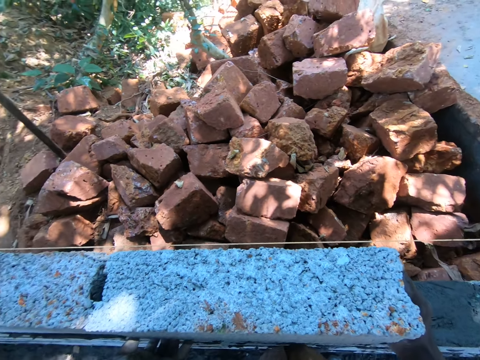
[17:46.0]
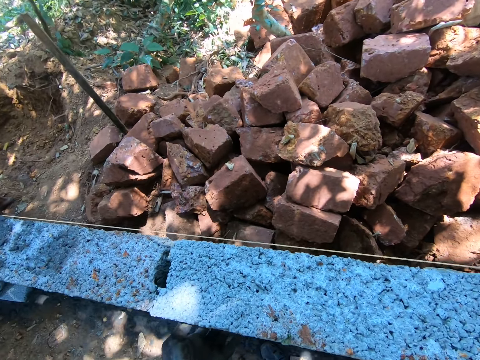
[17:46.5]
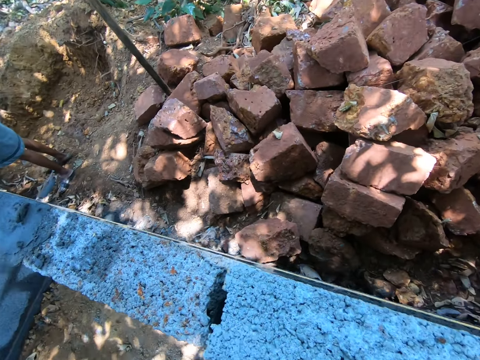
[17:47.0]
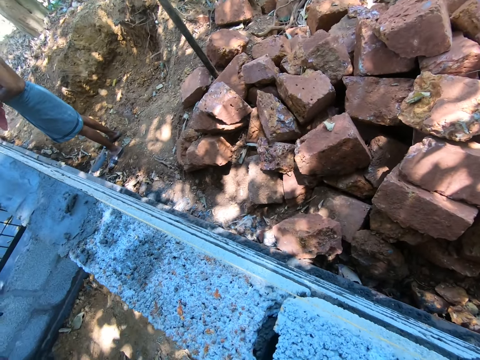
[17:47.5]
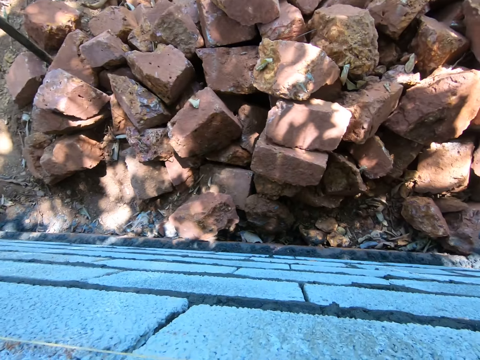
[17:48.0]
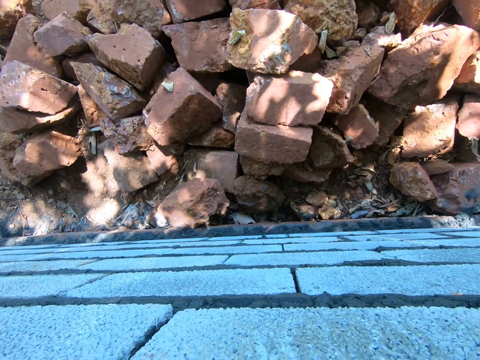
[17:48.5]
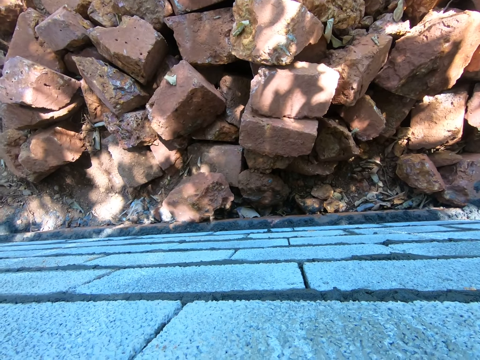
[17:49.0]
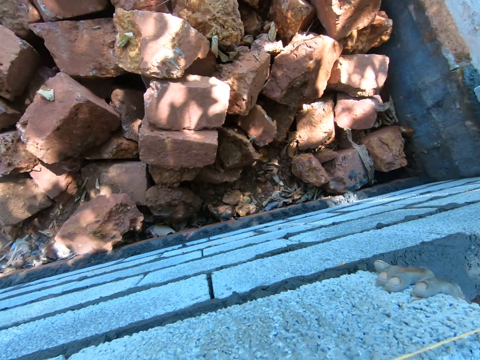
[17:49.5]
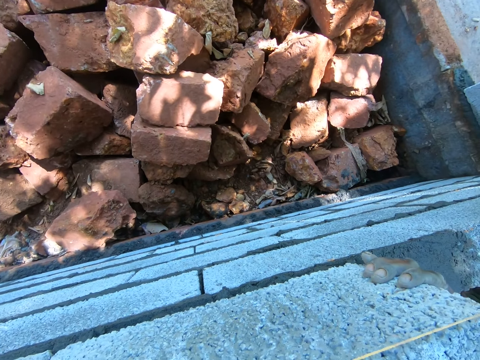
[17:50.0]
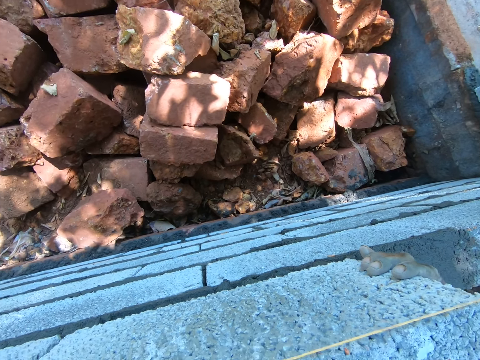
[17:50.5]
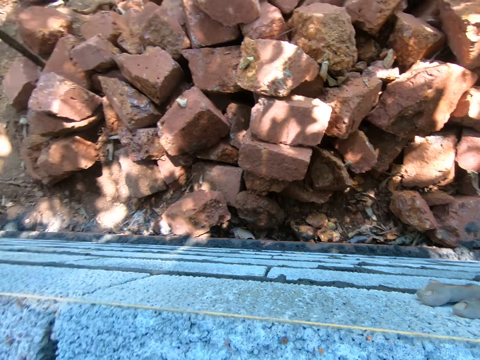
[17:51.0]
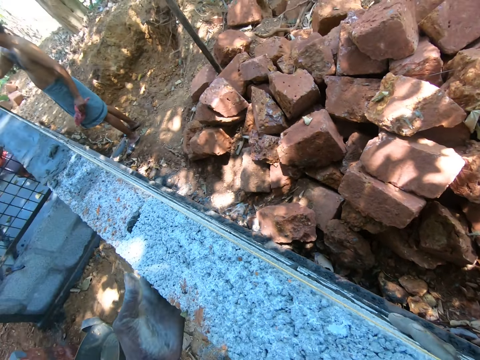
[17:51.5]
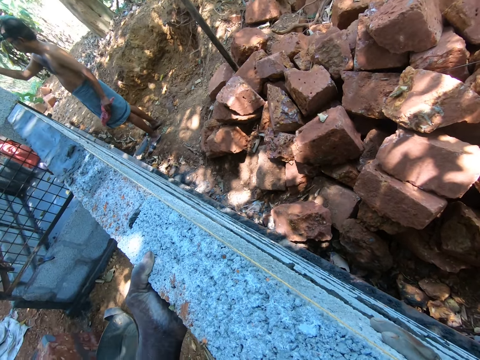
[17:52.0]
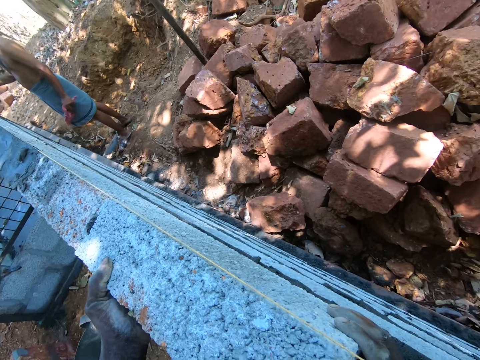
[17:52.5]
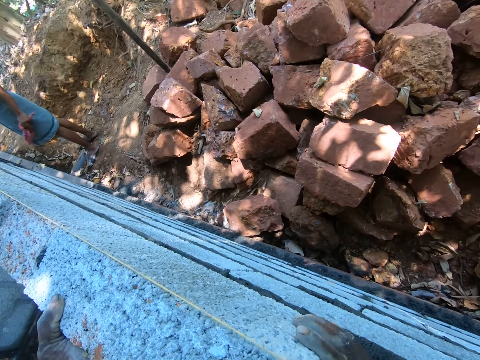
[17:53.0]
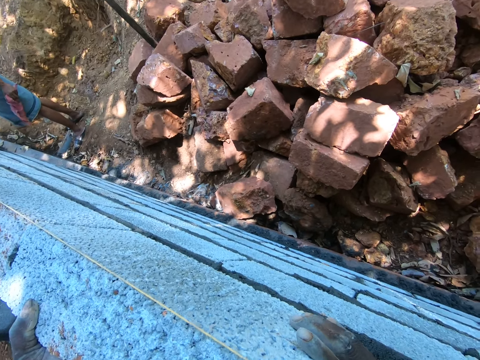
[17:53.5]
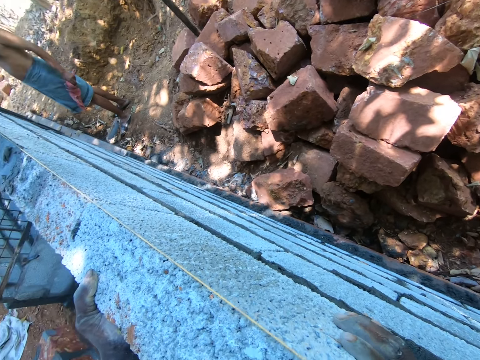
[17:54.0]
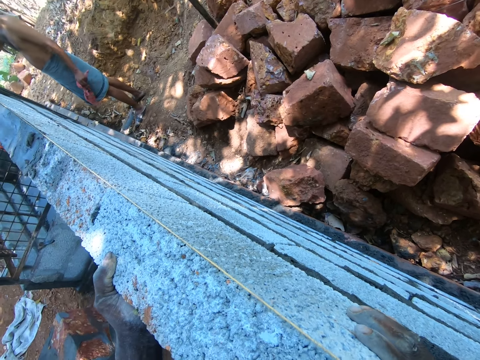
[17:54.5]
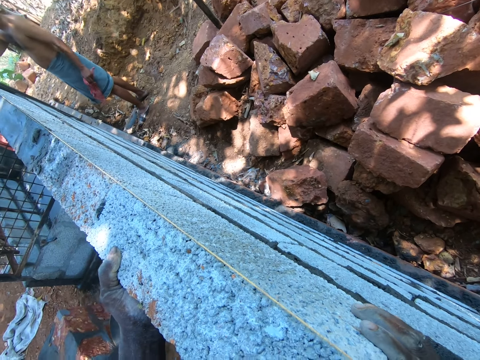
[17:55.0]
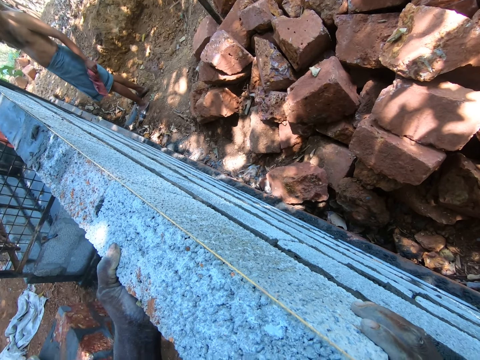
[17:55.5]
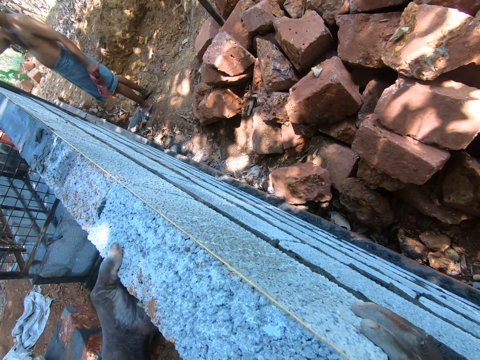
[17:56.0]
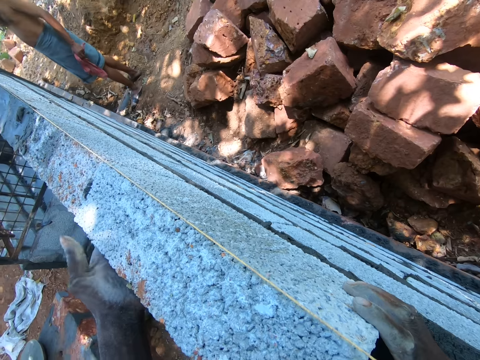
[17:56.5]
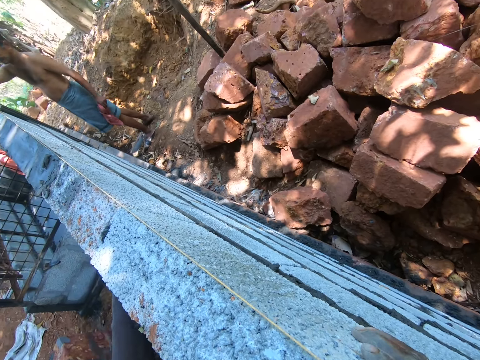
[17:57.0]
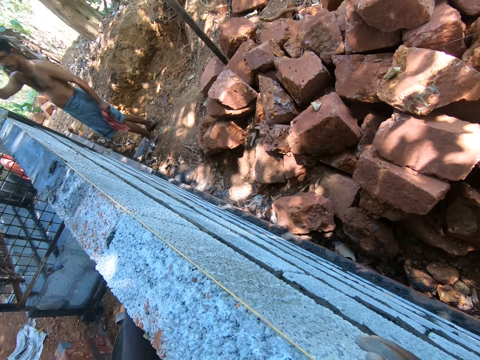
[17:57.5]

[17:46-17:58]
The camera wearer adjusts the brick on the wall.

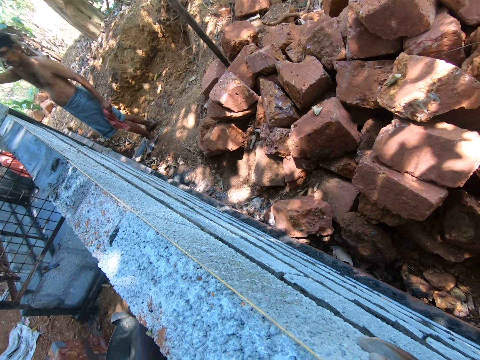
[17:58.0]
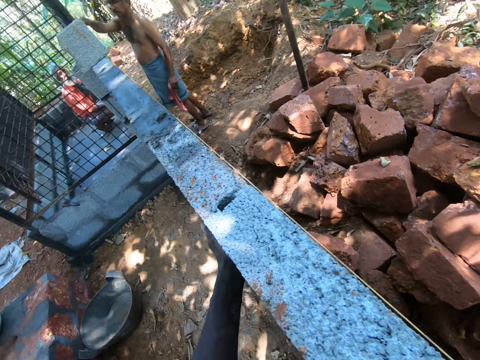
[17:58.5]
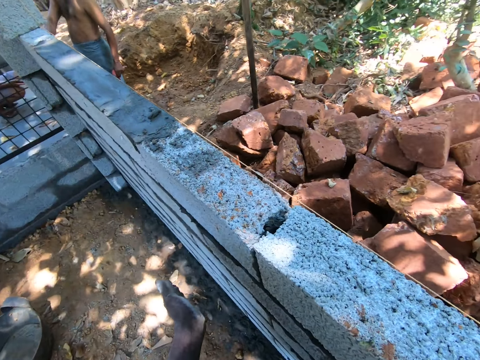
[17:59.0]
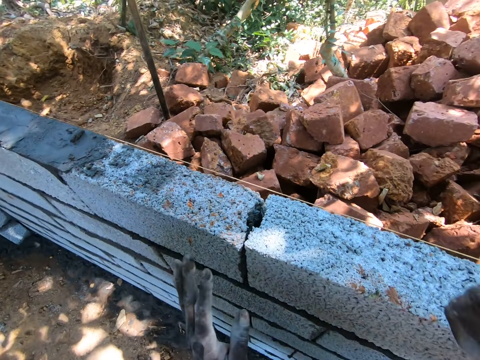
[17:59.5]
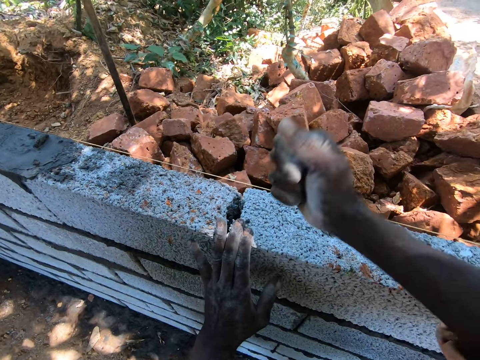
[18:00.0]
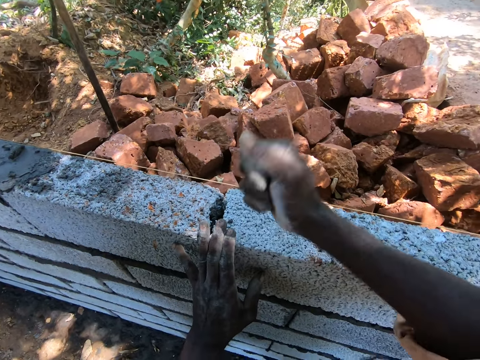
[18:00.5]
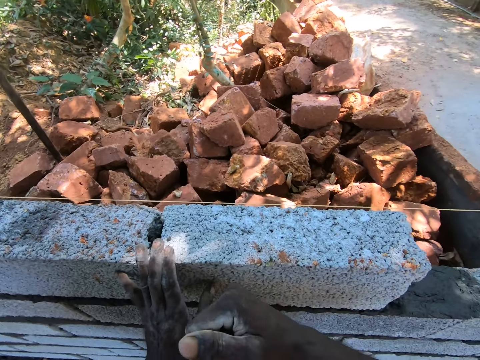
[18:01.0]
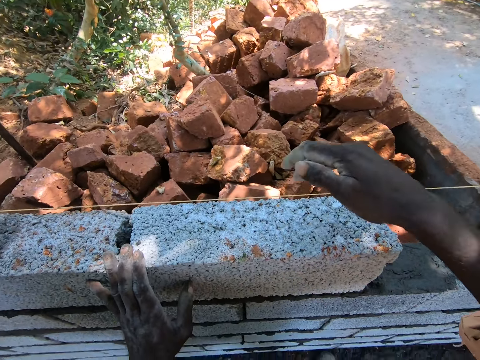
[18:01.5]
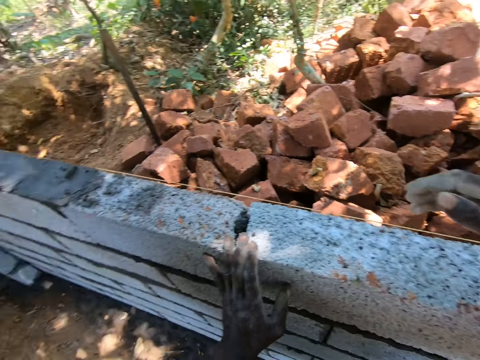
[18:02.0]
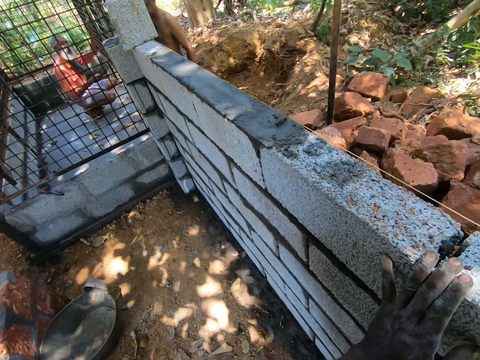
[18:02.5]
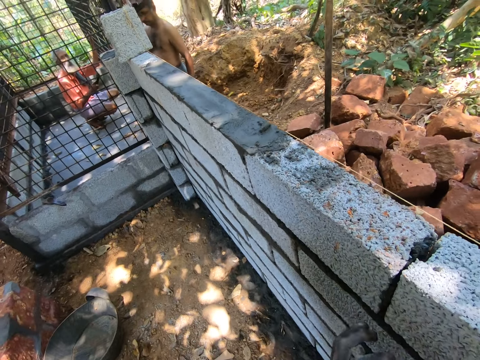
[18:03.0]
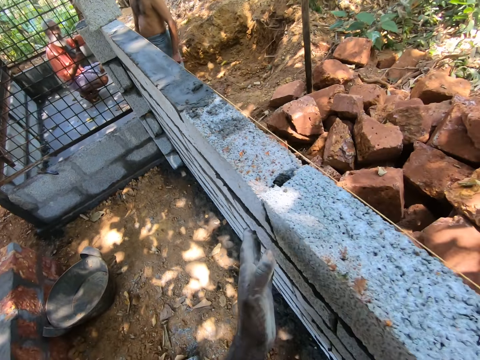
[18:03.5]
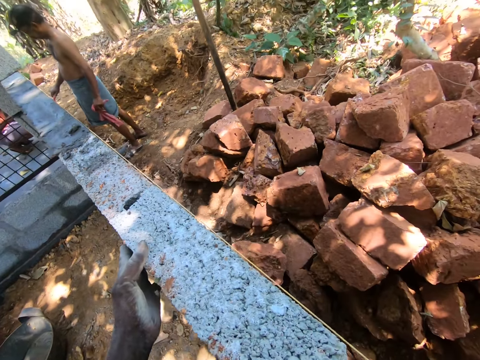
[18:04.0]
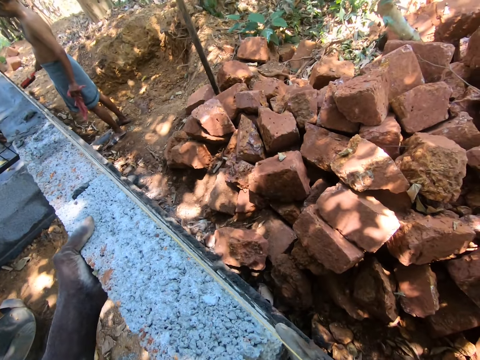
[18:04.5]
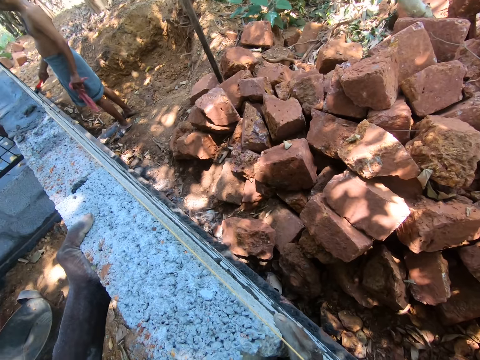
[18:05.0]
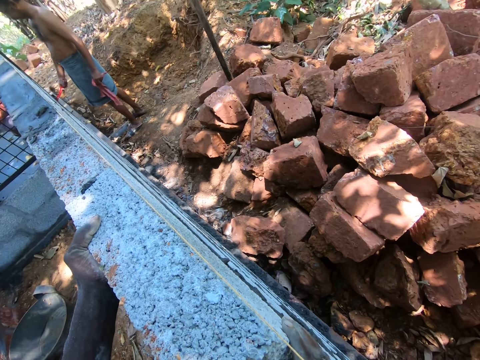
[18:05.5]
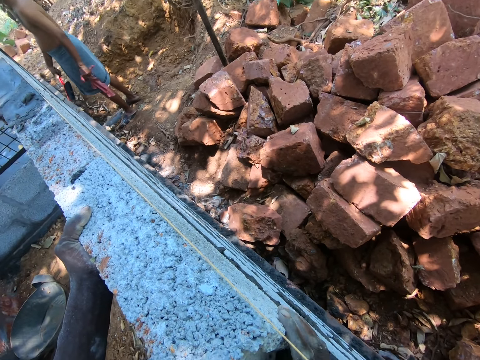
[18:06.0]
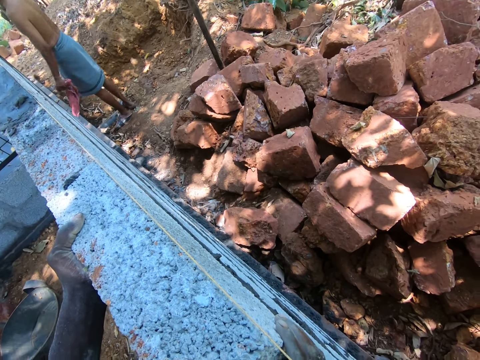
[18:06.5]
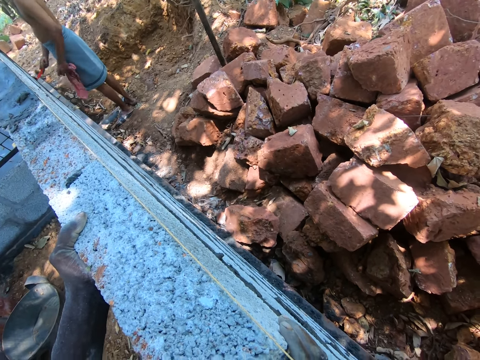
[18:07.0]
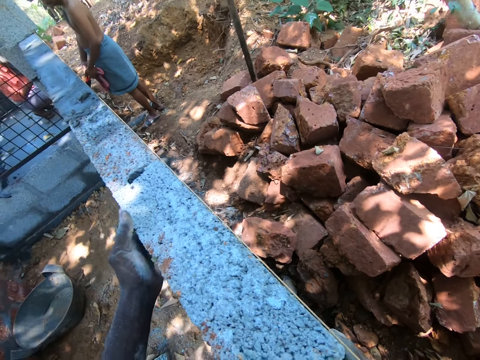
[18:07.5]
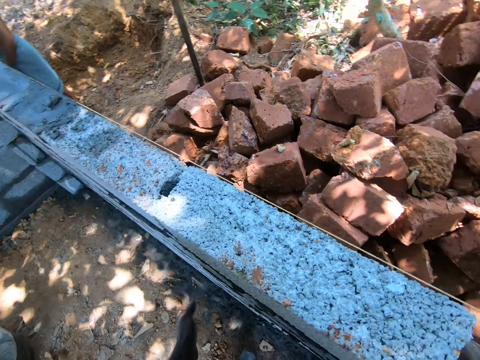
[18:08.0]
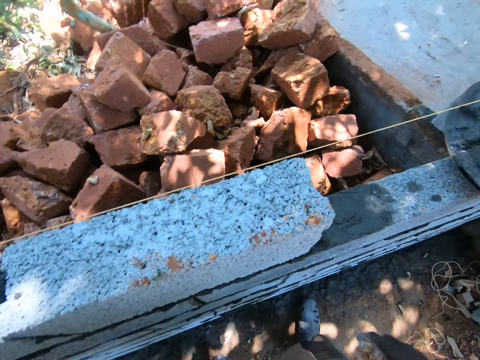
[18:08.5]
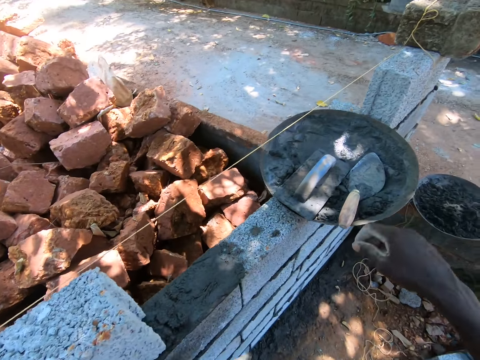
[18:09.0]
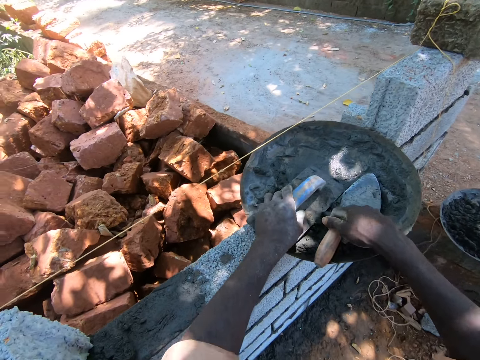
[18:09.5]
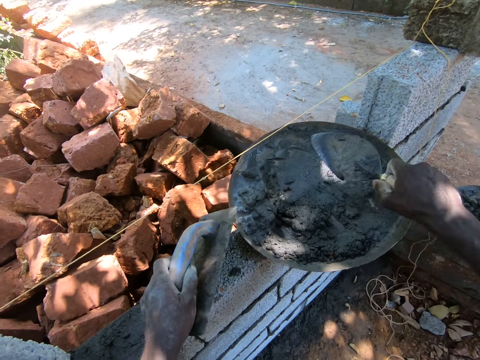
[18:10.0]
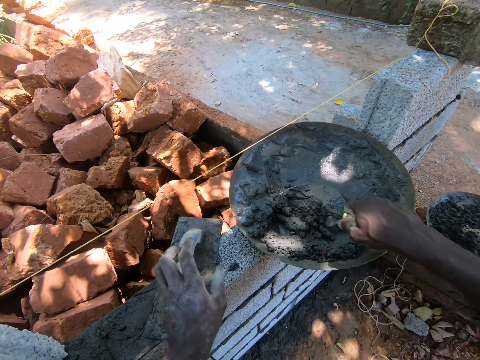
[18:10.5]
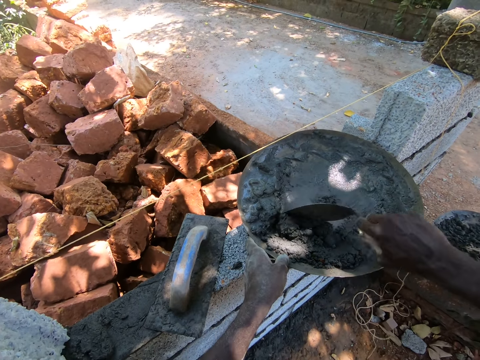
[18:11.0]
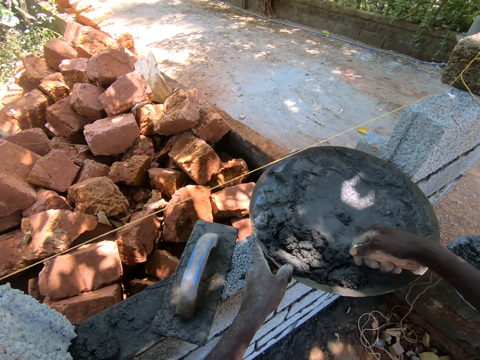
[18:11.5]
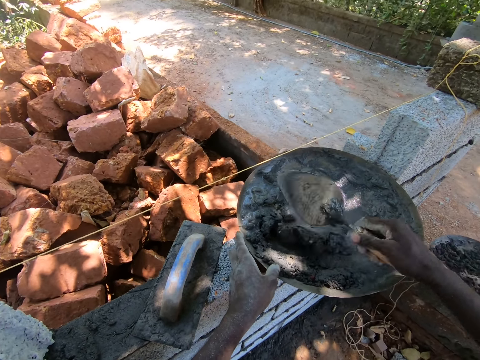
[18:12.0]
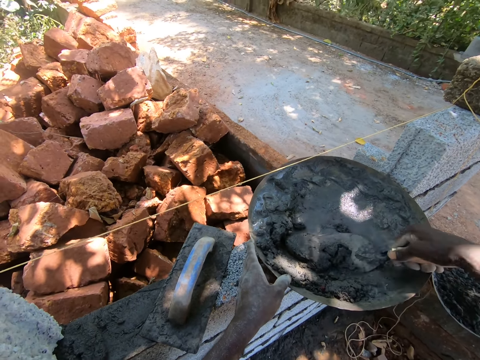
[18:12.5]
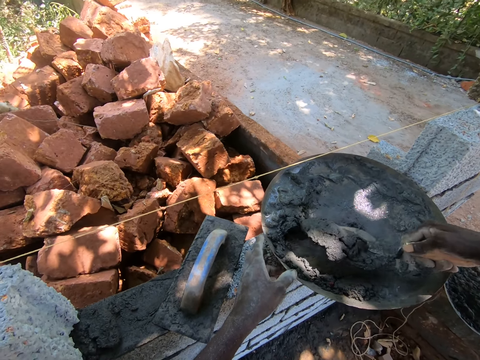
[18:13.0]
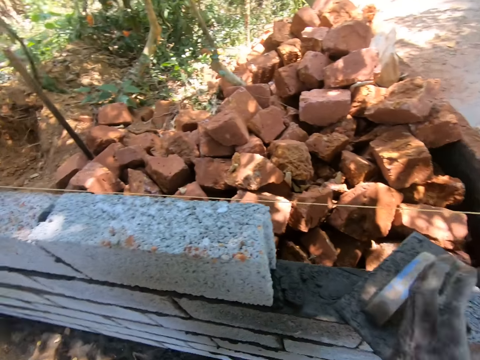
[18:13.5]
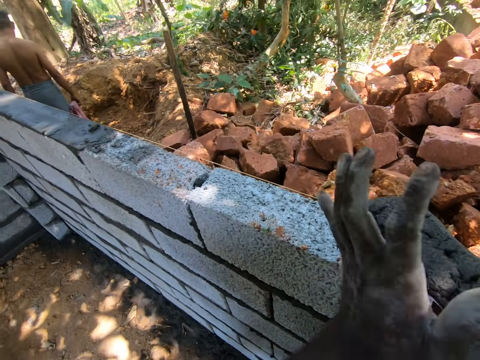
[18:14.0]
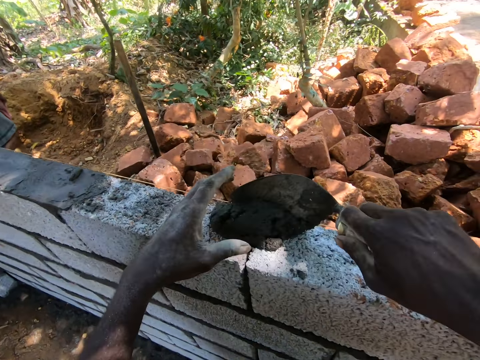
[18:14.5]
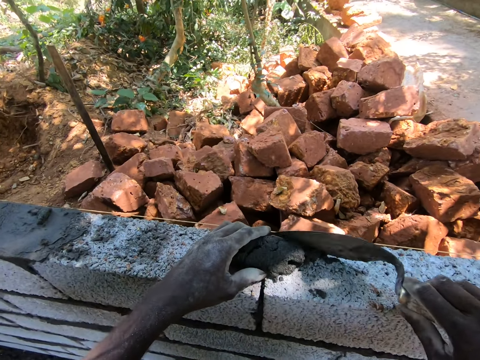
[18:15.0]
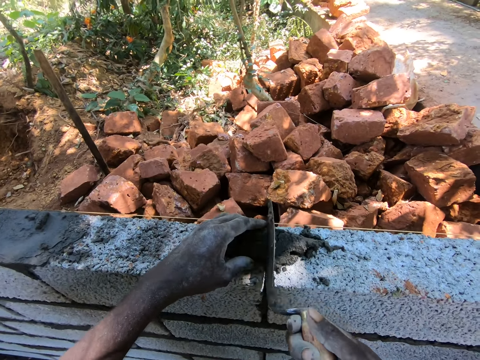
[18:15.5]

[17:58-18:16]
The camera wearer hits the brick with the right hand. They adjust the brick on the wall. They pick up the plastering trowel and a trowel or masonry trowel. They put the plastering trowel on the wall. They turn the concrete using the masonry trowel. They pick up cement with the trowel. They pick up cement from the iron tasla using the masonry trowel. They place the concrete on the brick.
